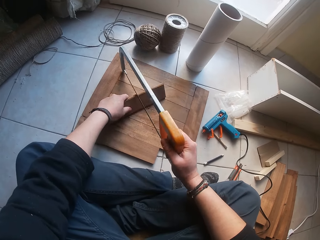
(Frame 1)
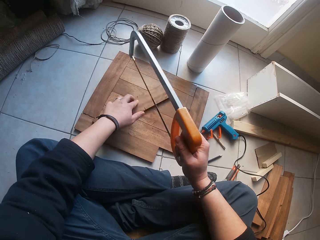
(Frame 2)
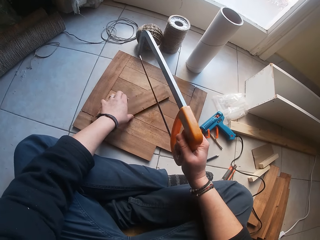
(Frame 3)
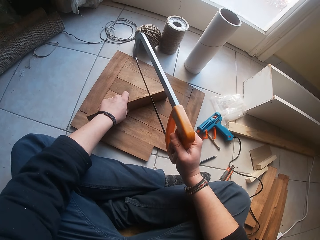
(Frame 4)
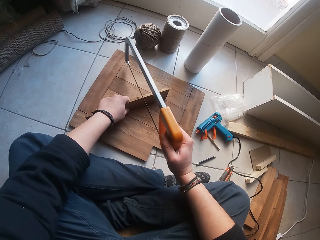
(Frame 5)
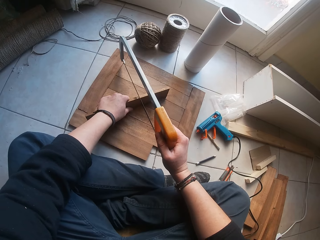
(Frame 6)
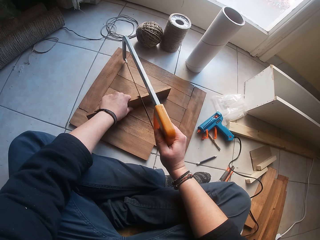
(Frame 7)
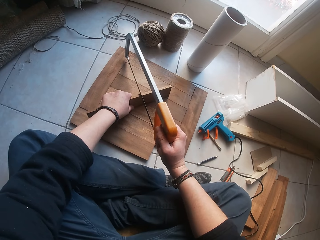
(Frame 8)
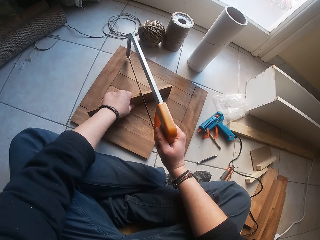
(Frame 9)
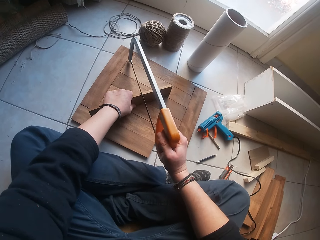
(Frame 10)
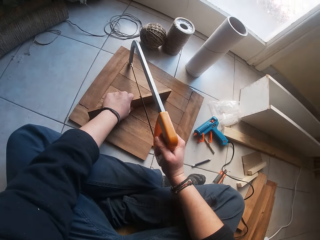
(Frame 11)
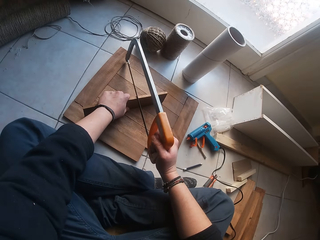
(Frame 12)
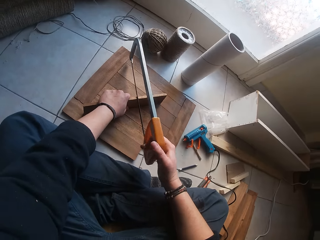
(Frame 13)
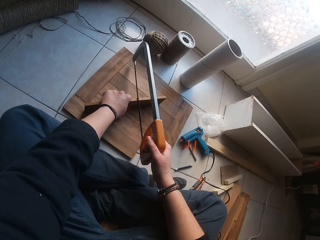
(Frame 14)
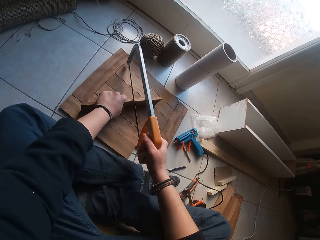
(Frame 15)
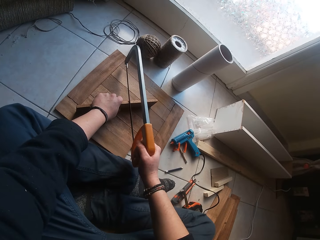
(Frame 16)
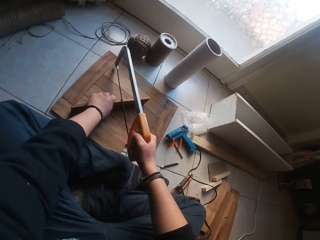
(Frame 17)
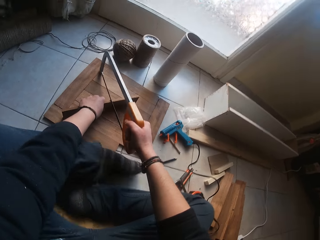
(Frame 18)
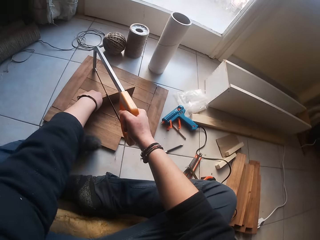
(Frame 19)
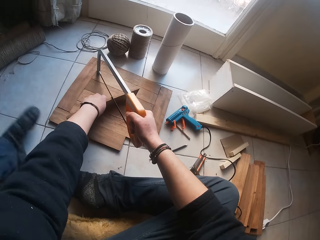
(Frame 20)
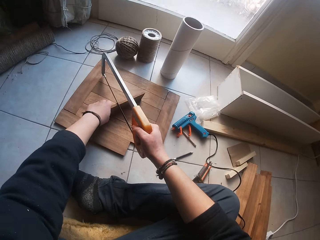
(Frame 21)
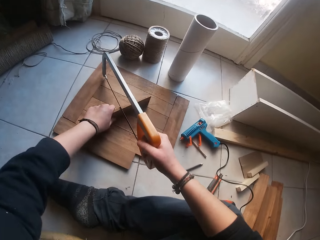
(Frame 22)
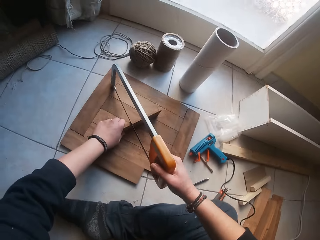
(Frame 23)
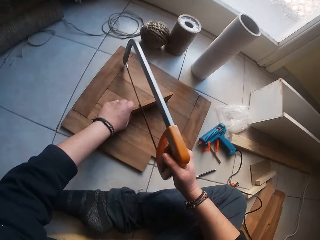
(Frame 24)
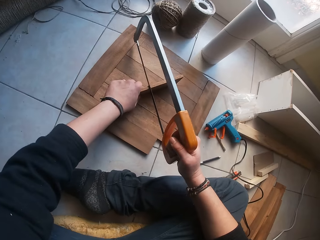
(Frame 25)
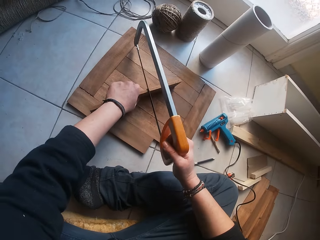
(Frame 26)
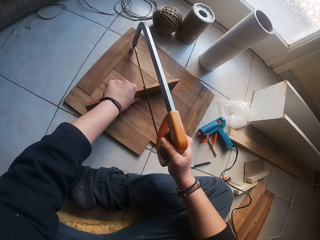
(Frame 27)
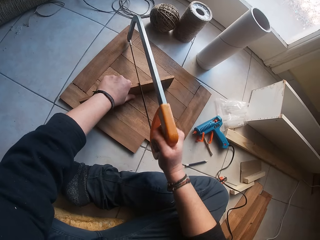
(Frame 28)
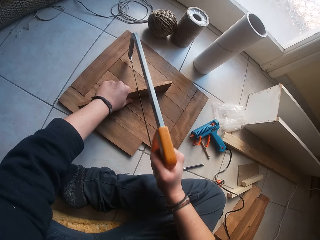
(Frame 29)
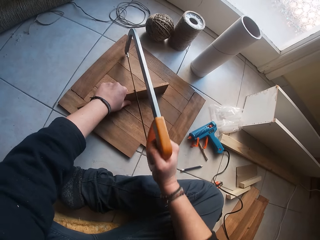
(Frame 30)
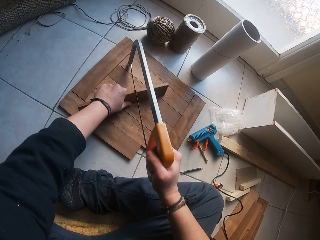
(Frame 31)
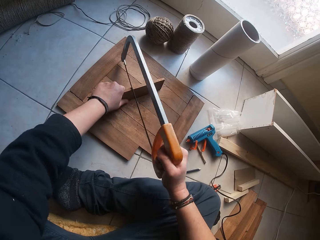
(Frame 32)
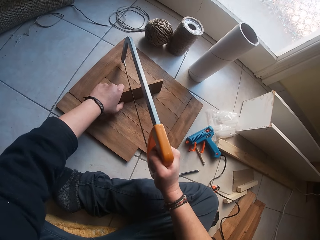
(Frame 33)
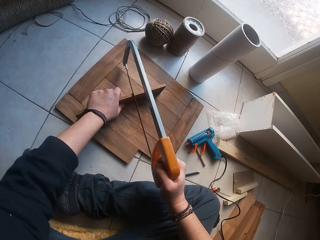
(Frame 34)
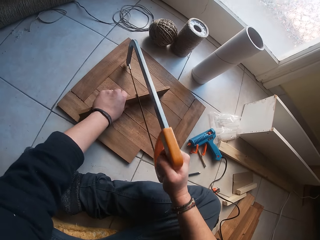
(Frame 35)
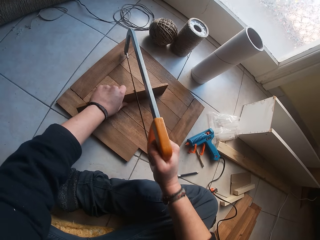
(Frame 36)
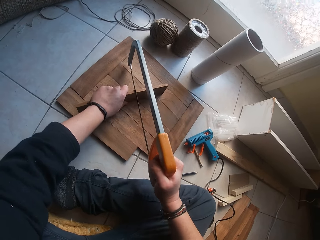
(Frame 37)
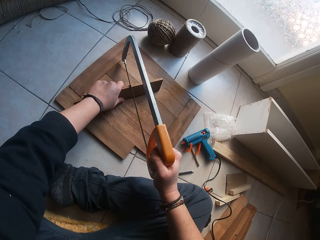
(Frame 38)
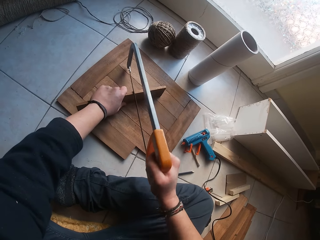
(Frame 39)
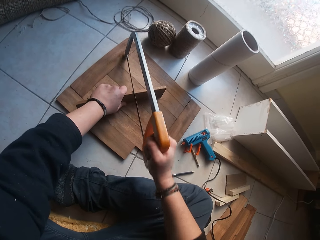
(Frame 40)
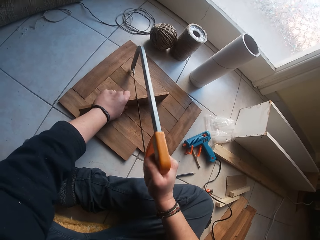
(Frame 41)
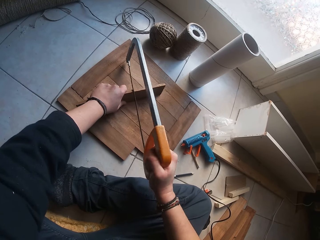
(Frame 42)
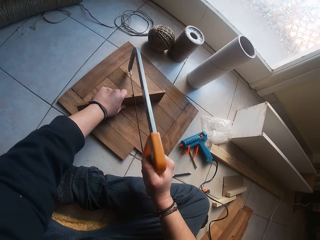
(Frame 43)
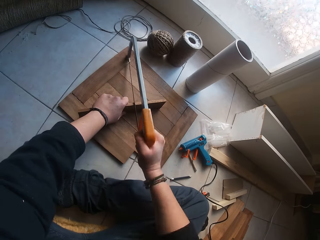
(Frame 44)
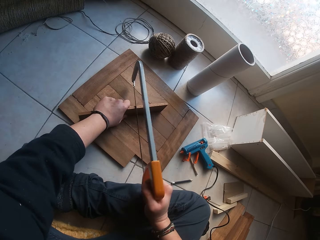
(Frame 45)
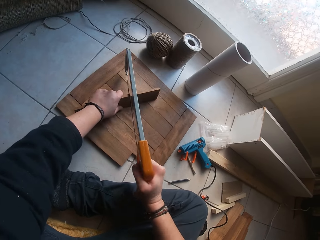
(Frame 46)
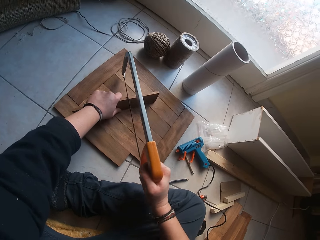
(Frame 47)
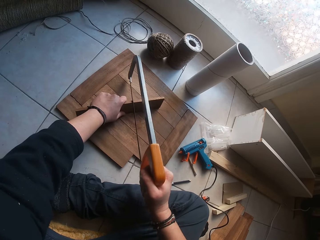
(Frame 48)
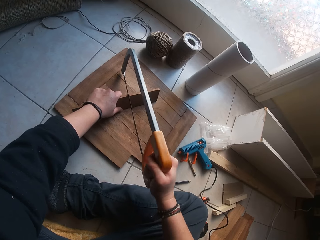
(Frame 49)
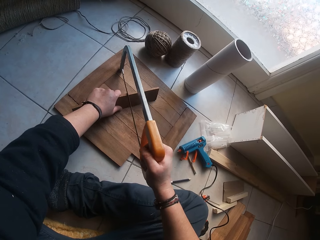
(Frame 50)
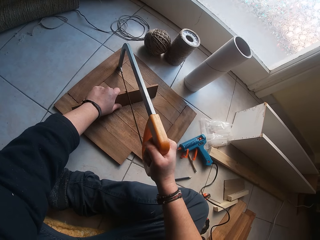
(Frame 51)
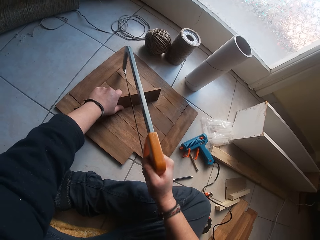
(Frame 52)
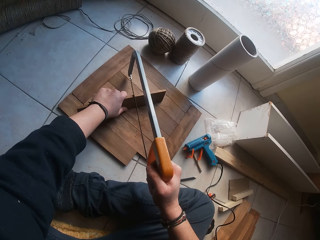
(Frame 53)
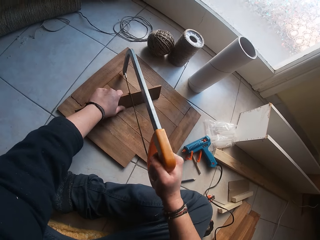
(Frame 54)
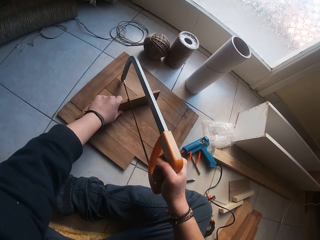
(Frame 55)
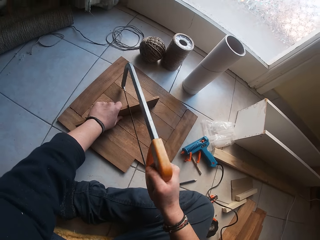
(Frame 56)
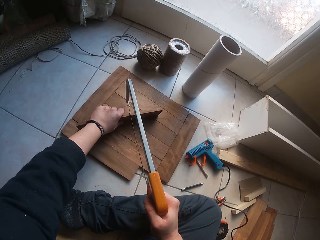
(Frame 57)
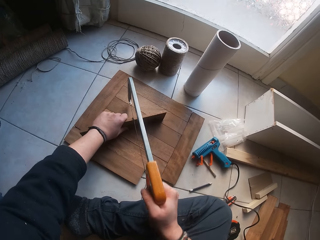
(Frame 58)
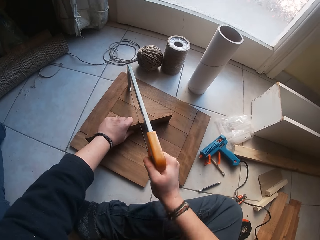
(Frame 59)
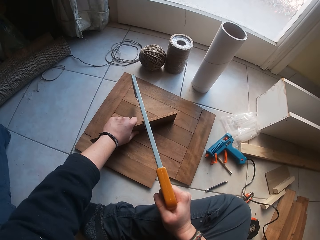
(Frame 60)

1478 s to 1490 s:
The camera wearer flips the plank on the decking board with his left hand. He cuts the plank on the decking board with the saw in his right hand. He places the seesaw on the piece of wood. He unfolds his legs. He cuts the piece of wood with the seesaw.

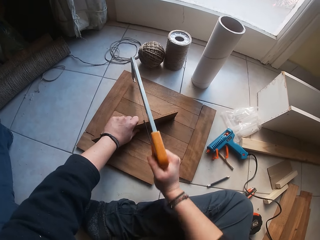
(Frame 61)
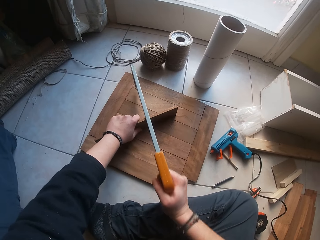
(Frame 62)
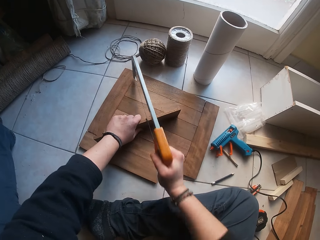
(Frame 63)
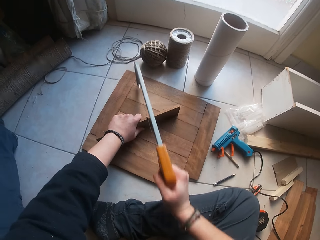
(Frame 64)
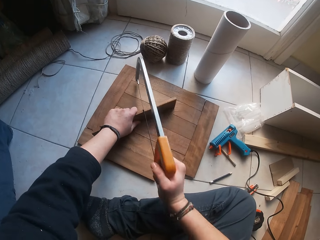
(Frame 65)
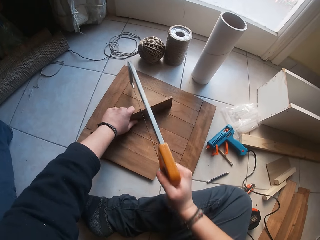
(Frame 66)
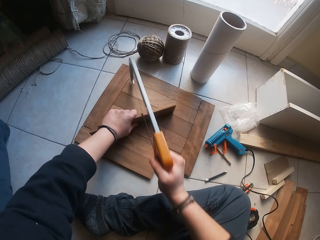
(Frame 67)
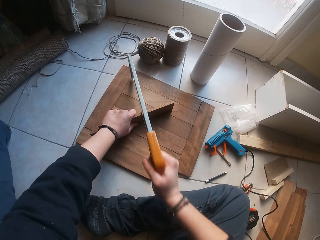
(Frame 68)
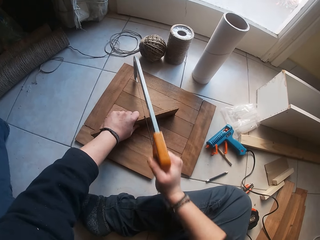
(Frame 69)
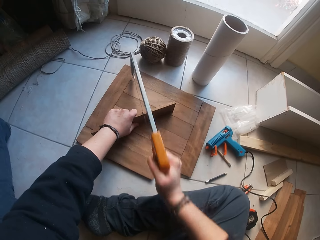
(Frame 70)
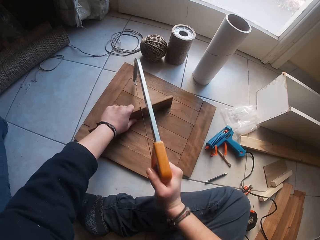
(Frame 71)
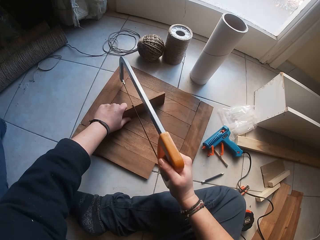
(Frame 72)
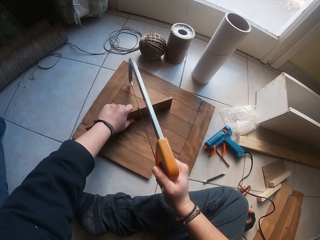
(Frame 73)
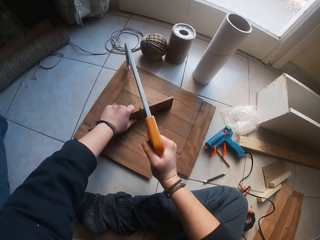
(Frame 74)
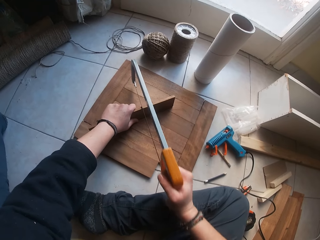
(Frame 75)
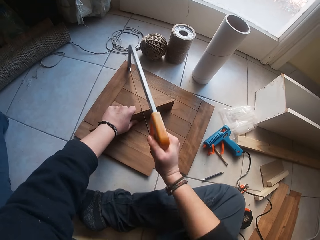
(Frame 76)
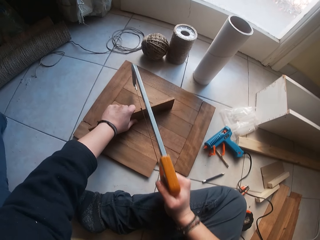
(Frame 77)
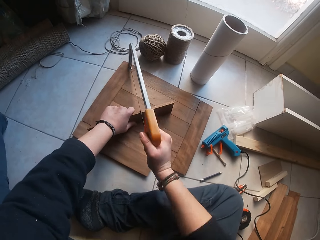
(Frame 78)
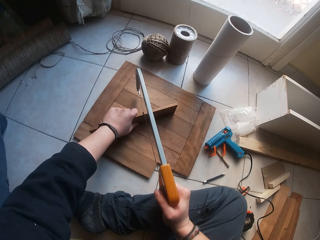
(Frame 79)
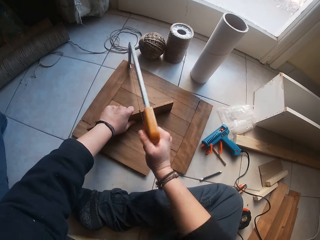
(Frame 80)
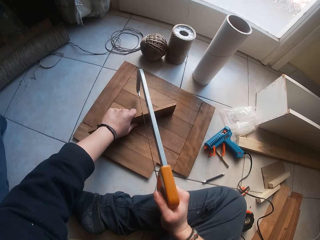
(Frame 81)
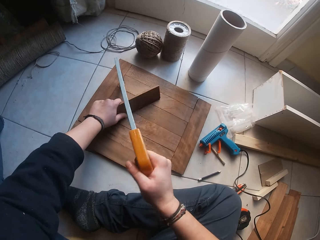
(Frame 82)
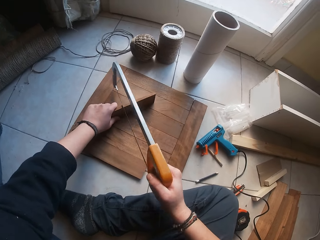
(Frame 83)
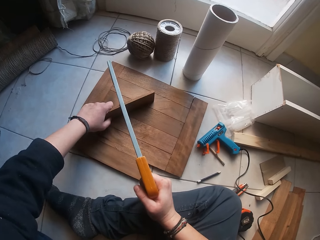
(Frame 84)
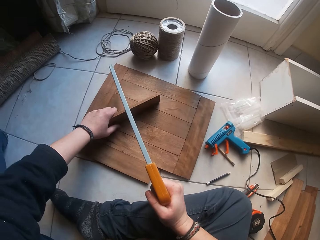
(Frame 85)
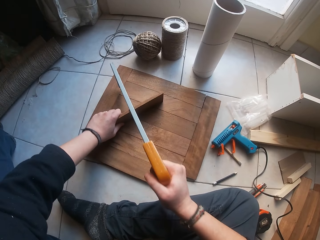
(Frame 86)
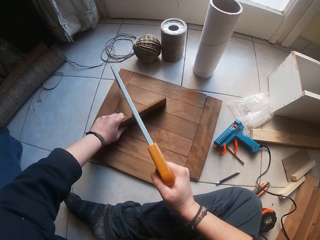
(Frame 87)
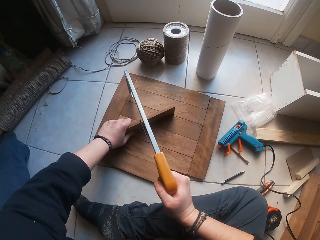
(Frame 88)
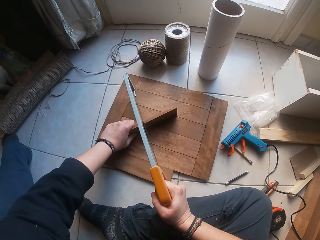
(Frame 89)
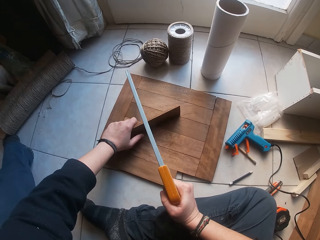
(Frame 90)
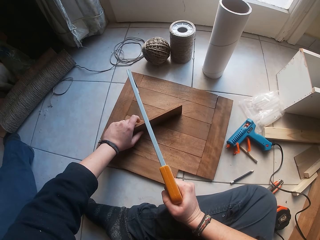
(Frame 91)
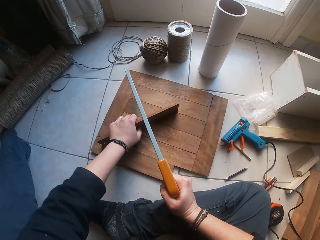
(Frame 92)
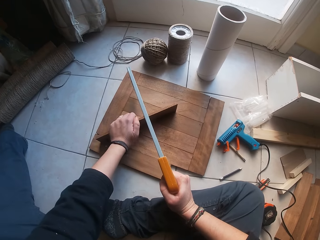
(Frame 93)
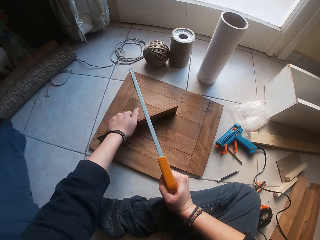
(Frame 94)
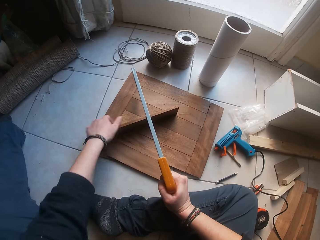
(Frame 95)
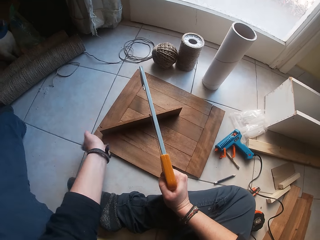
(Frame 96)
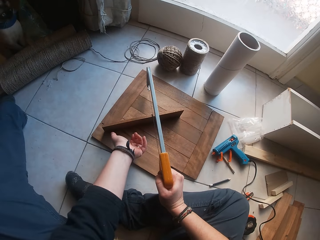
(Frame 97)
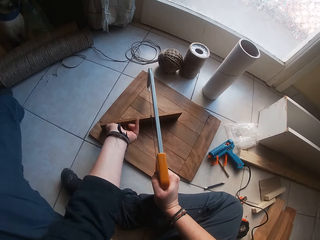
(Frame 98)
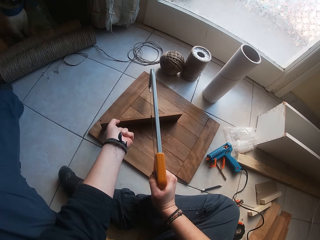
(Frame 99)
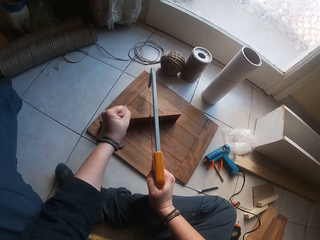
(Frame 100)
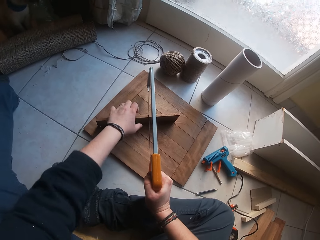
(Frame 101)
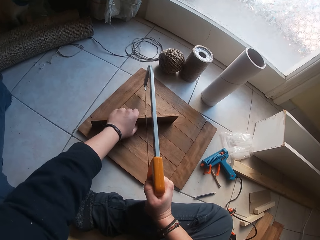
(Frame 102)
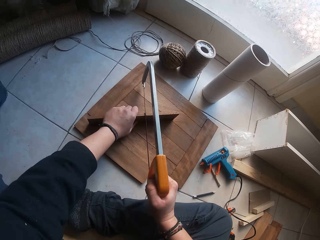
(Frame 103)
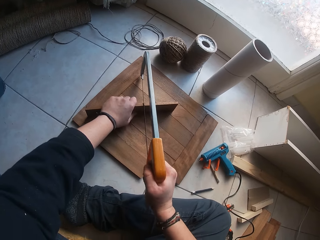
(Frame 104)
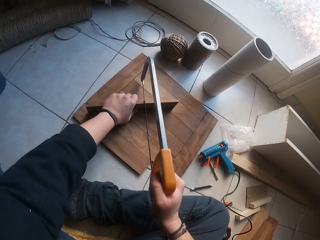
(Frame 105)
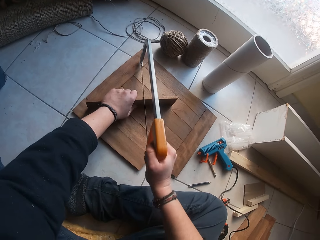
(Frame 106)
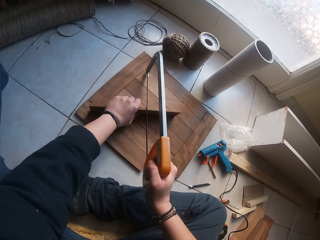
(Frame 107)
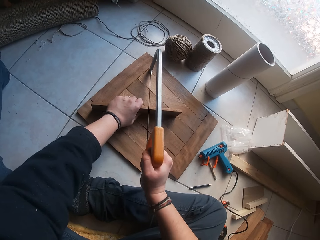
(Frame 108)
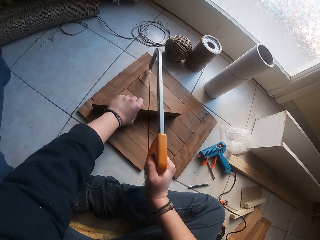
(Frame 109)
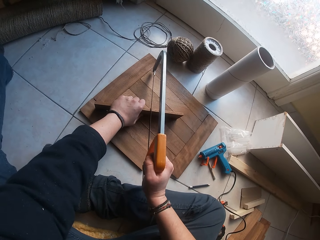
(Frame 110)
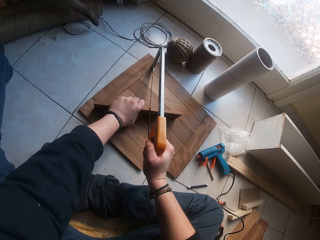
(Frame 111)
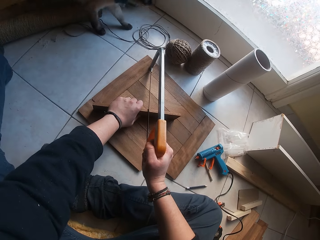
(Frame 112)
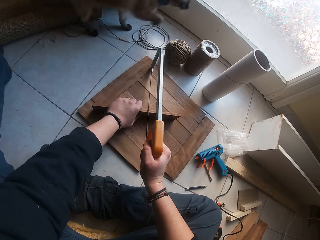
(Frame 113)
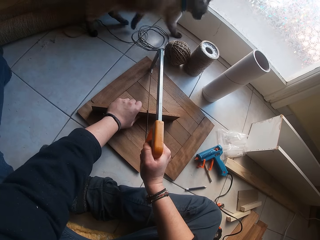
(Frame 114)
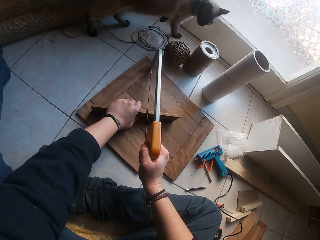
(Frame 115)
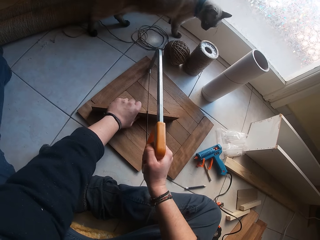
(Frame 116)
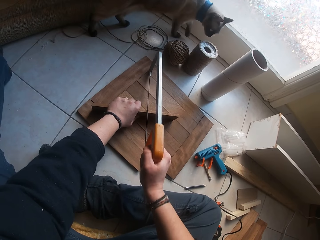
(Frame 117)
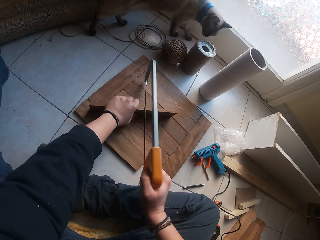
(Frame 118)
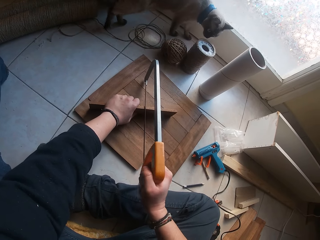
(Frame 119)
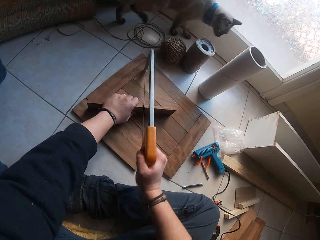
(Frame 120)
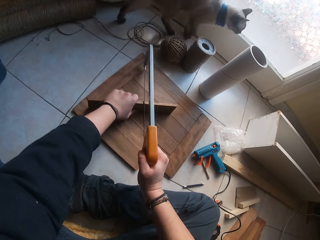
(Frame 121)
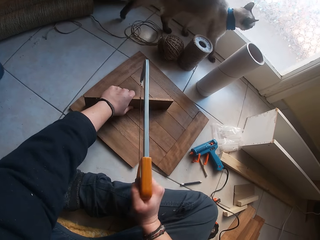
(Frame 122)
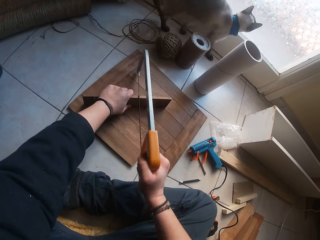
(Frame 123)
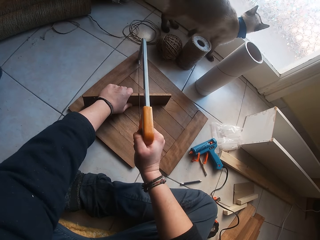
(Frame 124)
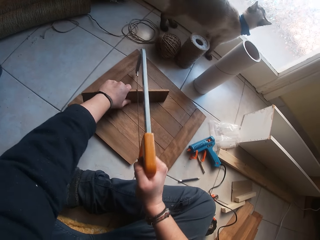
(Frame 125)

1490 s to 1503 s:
The camera wearer removes his hand from the piece of wood. He holds the piece of wood and cuts the piece of wood.
